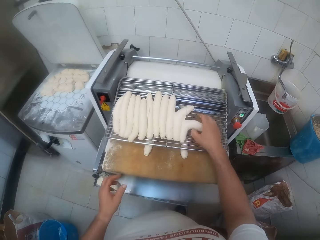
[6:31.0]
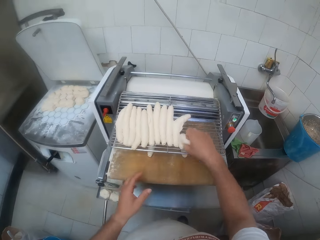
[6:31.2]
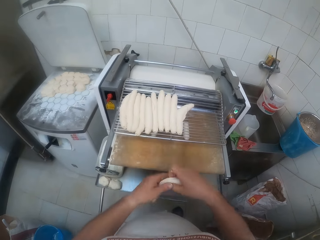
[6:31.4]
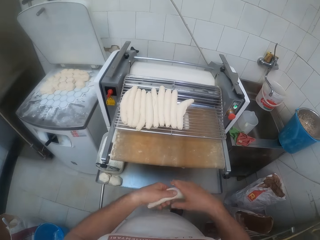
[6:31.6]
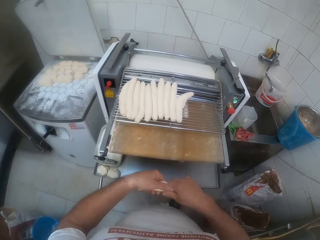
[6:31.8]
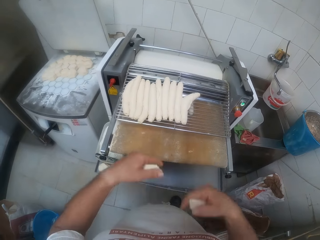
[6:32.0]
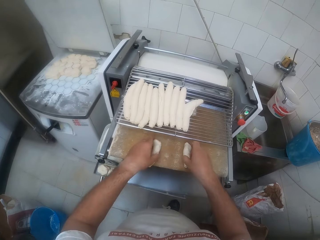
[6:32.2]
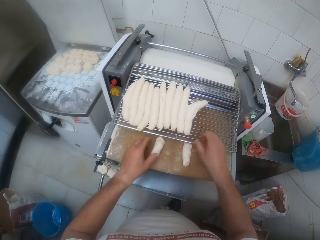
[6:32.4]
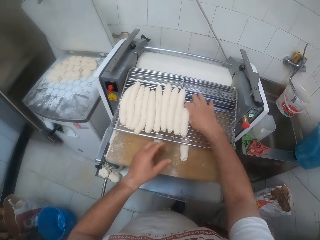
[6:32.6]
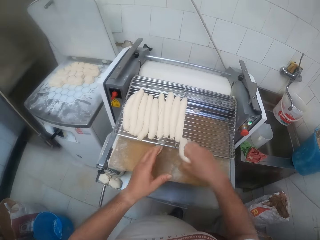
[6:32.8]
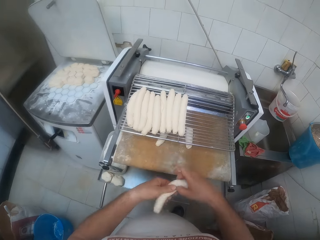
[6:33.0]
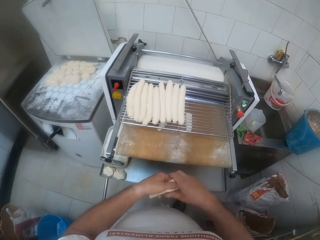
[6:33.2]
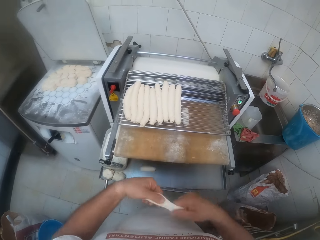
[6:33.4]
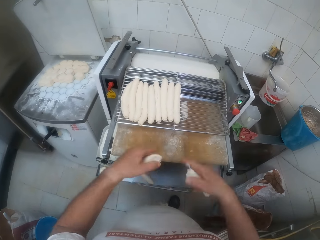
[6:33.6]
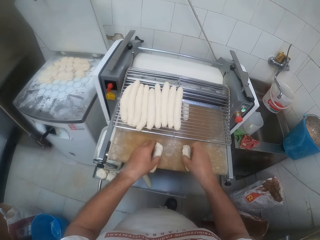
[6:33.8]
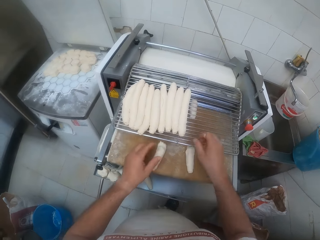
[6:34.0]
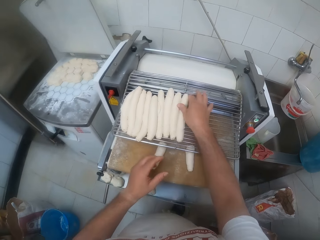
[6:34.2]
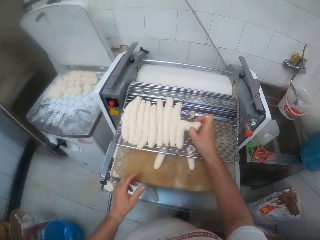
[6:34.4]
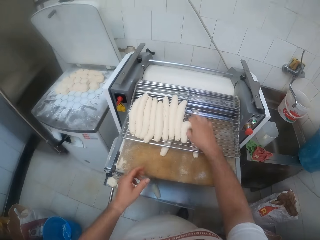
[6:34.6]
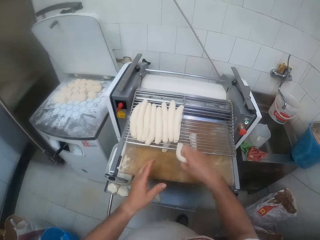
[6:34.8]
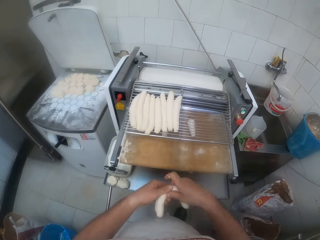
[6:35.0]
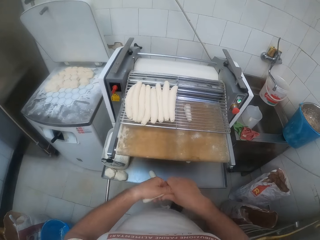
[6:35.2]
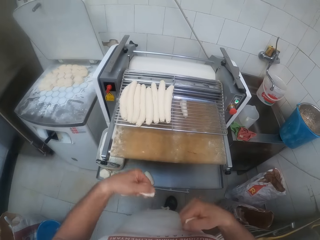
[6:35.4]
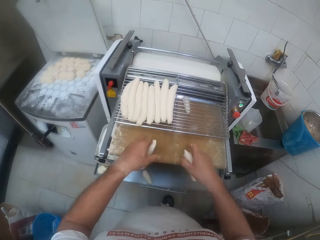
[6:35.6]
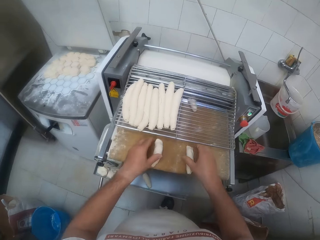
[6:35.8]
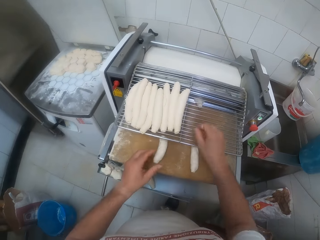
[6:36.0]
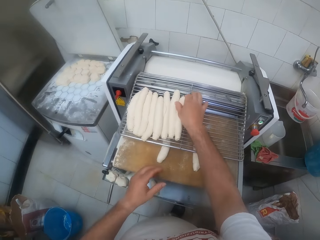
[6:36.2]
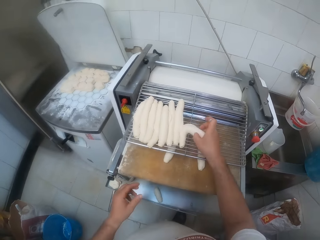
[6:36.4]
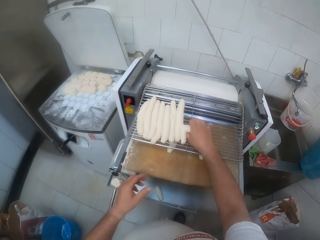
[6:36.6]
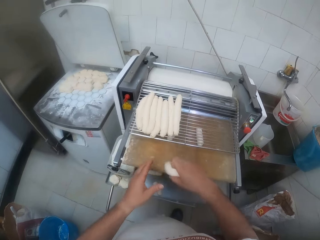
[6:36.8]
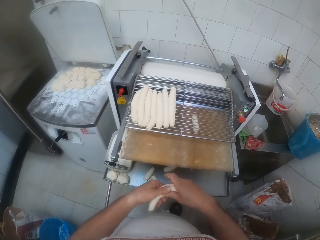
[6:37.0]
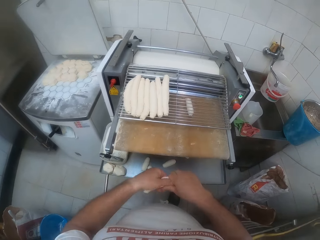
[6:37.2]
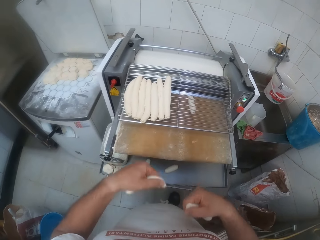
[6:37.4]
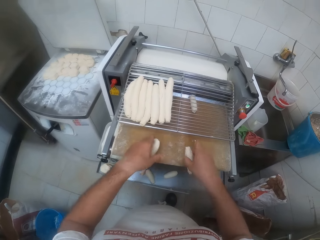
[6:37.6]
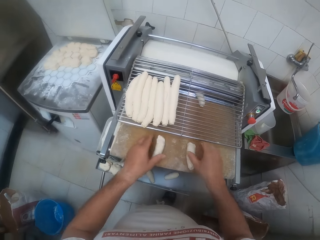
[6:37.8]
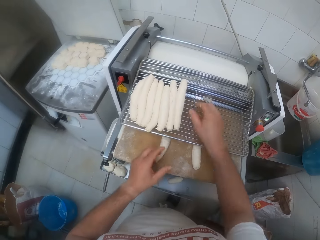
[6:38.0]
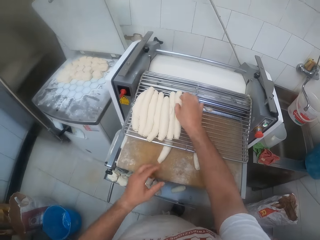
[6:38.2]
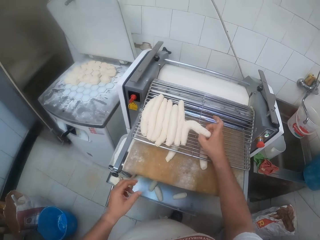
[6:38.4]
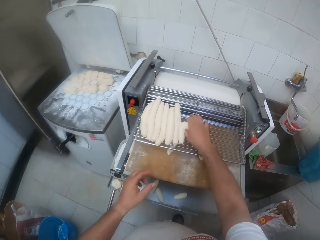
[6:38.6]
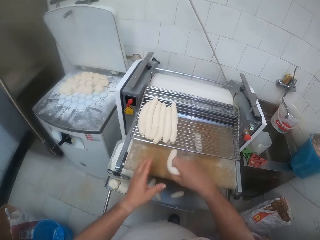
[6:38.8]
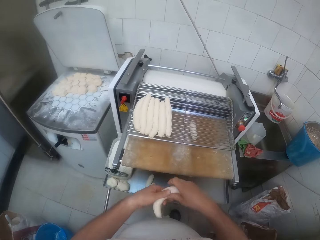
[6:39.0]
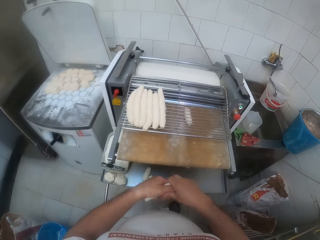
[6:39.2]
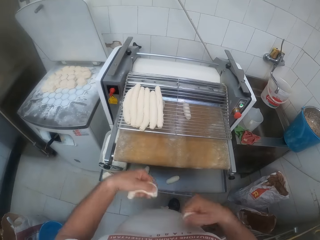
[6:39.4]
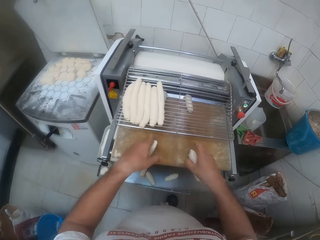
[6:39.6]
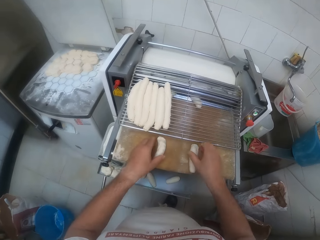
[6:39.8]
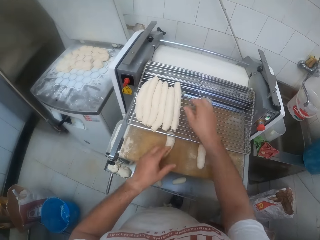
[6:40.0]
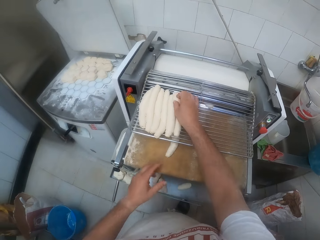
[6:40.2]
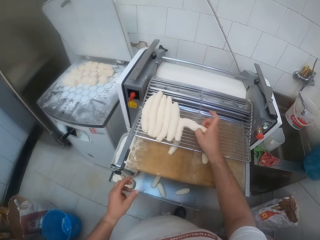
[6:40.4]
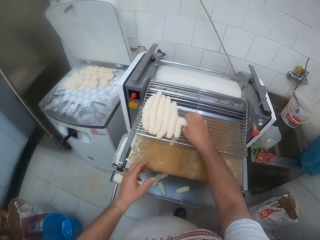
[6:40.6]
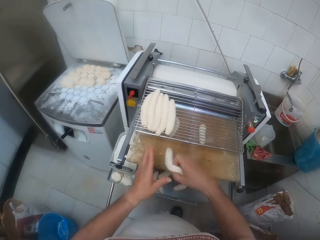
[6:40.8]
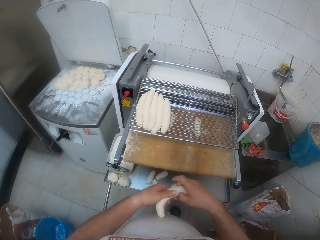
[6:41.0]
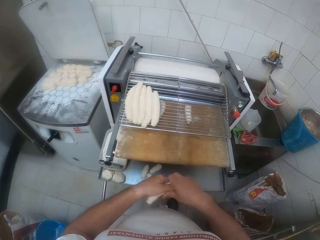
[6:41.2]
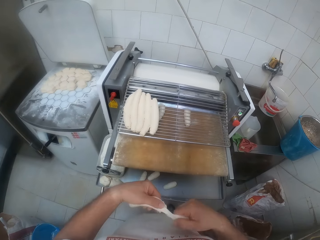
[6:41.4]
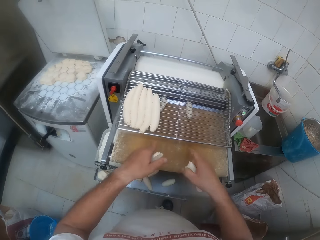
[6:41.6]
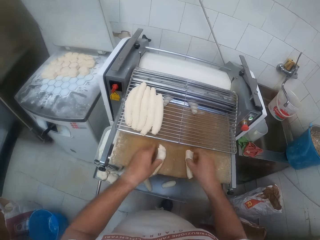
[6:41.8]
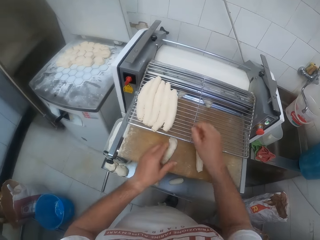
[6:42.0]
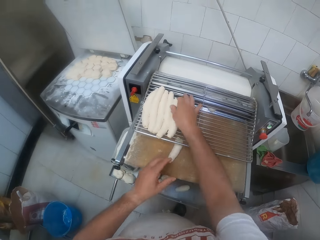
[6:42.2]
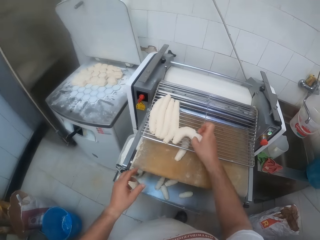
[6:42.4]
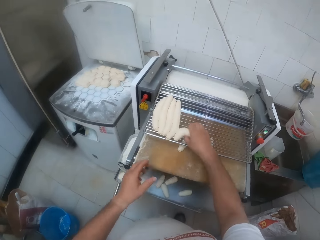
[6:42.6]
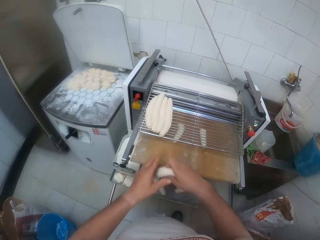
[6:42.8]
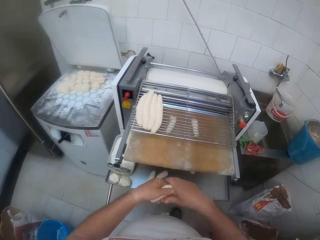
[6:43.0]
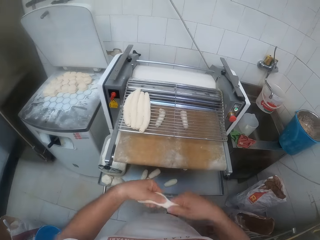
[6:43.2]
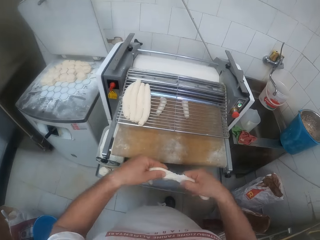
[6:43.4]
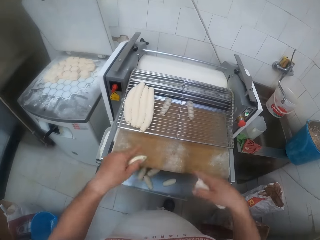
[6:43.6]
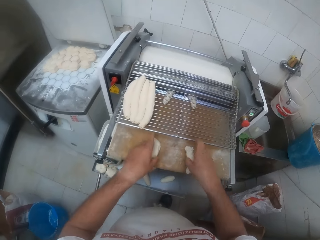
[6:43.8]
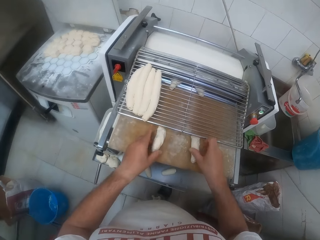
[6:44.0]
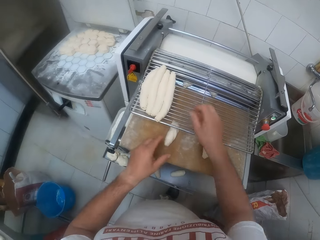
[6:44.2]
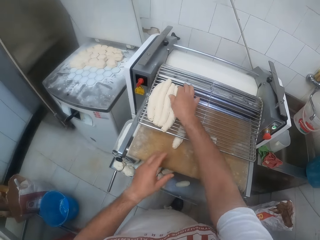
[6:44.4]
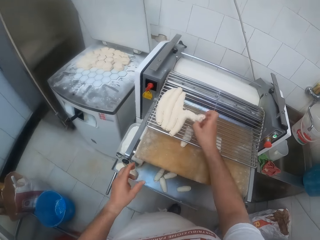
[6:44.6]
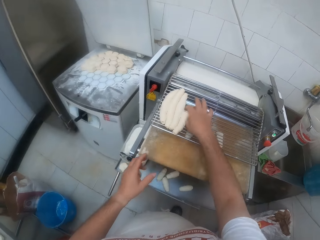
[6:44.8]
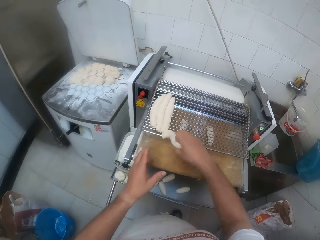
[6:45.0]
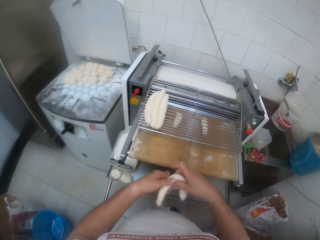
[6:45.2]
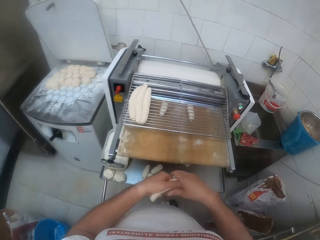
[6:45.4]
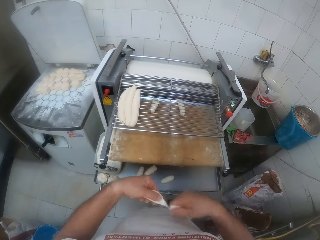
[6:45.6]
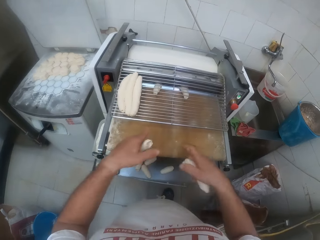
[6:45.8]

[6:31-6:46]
The camera wearer picks up a dough on the dough roller with his right hand. He cuts the dough into two with both hands. He holds the dough. He puts the dough in both hands into the dough roller. He picks up the dough on the dough roller with his right hand. He cuts the dough into two with both hands. He holds the dough. He puts the dough in both hands into the dough roller. He picks up the dough on the dough roller with his right hand. He cuts the dough into two with both hands. He holds the dough. He puts the dough in both hands into the dough roller. He picks up the dough on the dough roller with his right hand. He cuts the dough into two with both hands. He puts the dough in both hands into the dough roller. He picks up the dough on the dough roller with his right hand. He cuts the dough into two with both hands. He holds the dough. He puts the dough in both hands into the dough roller. He picks up the dough on the dough roller with his right hand. He cuts the dough into two with both hands. He holds the dough. He puts the dough in both hands into the dough roller. He picks up the dough on the dough roller with his right hand. He cuts the dough into two with both hands. He holds the dough. He puts the dough in both hands into the dough roller. He picks up the dough on the dough roller with his right hand. He holds the dough. He cuts the dough into two with both hands.

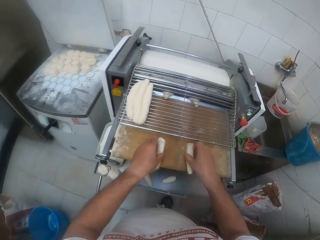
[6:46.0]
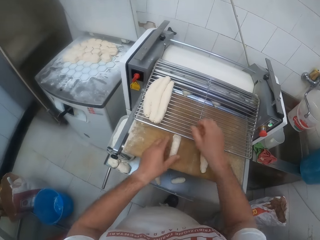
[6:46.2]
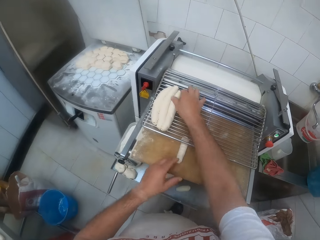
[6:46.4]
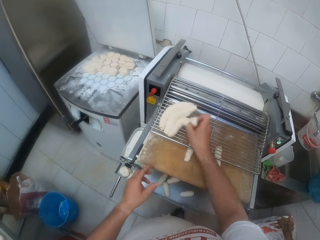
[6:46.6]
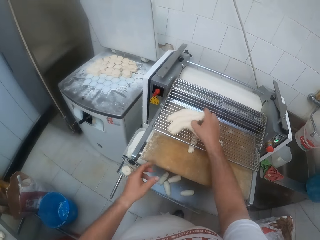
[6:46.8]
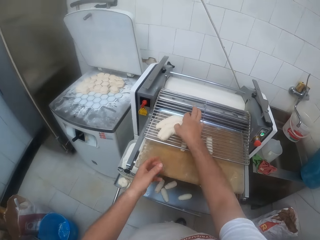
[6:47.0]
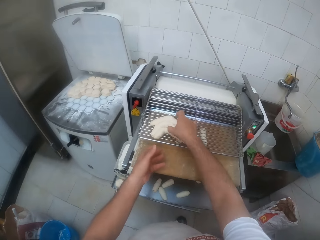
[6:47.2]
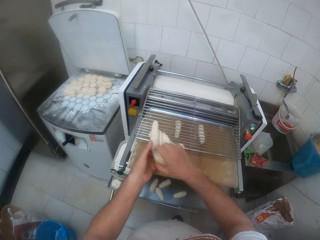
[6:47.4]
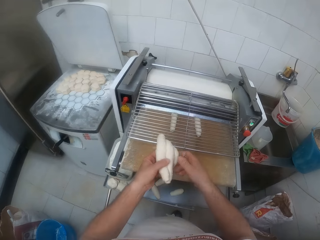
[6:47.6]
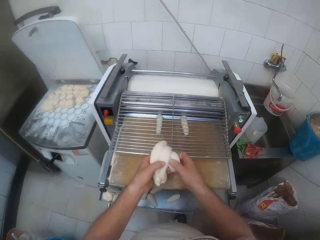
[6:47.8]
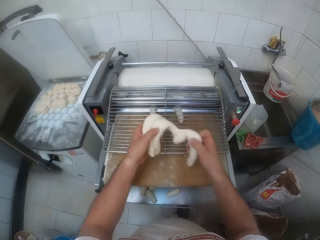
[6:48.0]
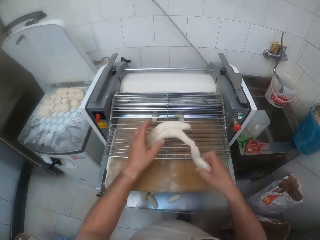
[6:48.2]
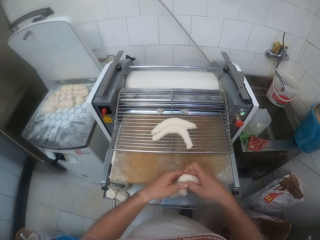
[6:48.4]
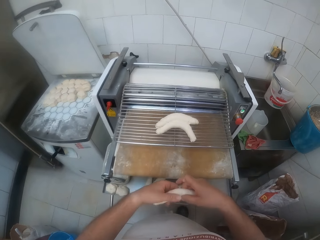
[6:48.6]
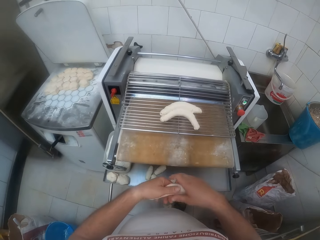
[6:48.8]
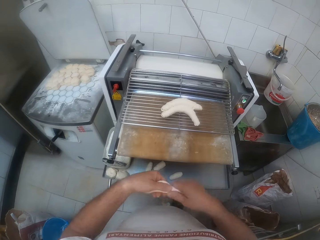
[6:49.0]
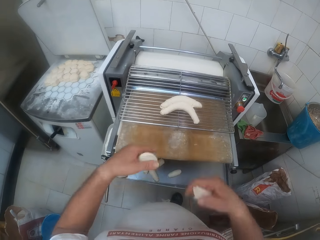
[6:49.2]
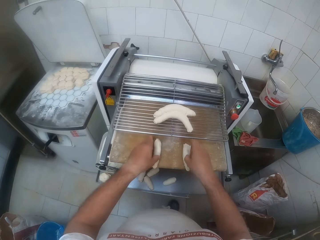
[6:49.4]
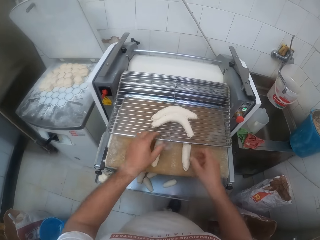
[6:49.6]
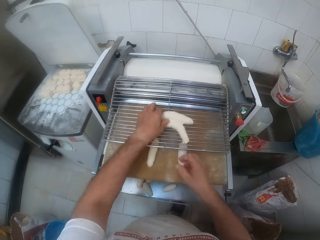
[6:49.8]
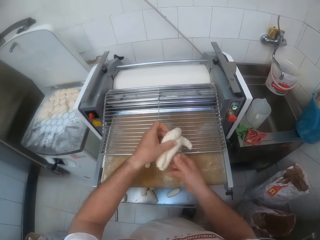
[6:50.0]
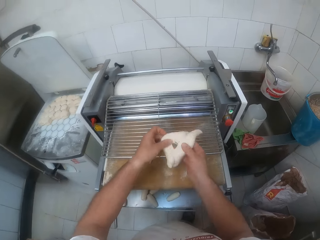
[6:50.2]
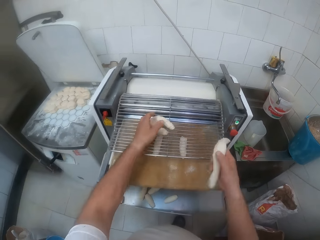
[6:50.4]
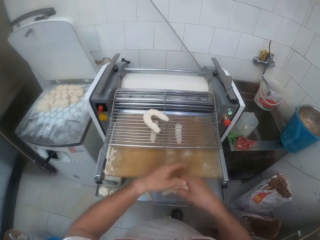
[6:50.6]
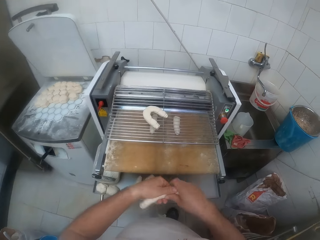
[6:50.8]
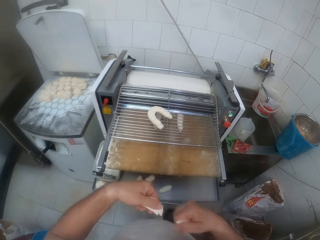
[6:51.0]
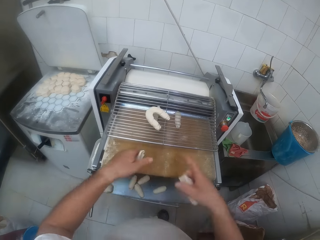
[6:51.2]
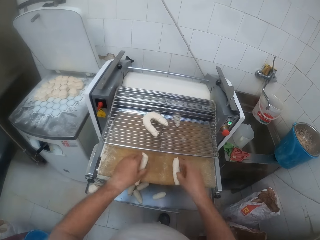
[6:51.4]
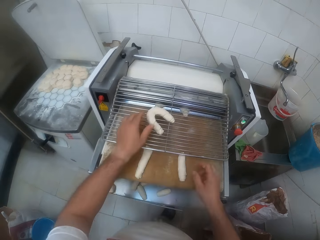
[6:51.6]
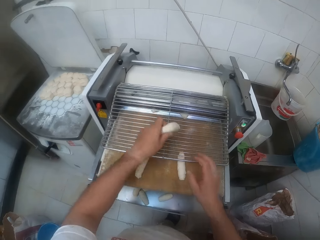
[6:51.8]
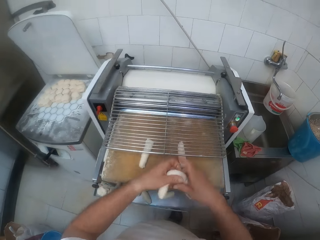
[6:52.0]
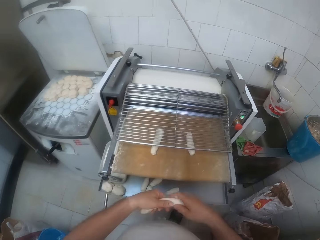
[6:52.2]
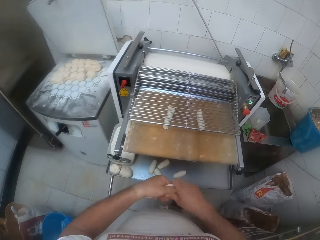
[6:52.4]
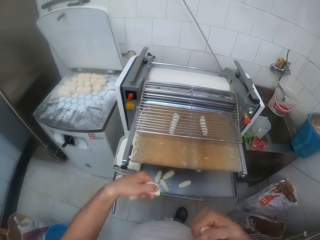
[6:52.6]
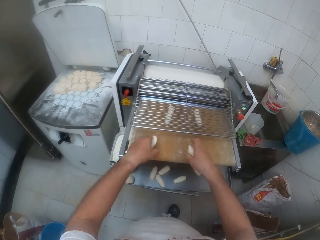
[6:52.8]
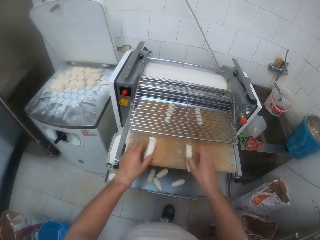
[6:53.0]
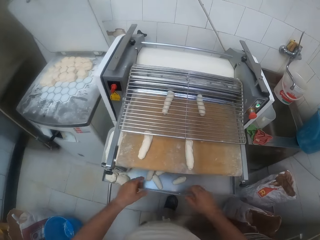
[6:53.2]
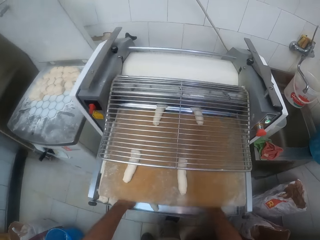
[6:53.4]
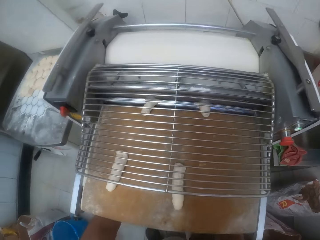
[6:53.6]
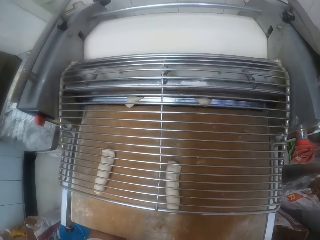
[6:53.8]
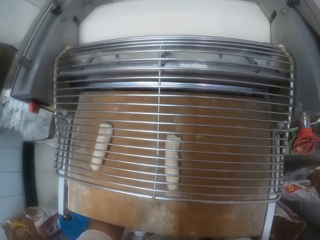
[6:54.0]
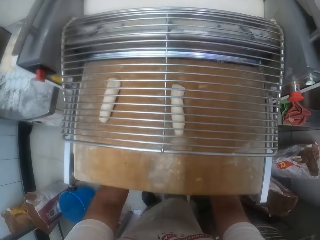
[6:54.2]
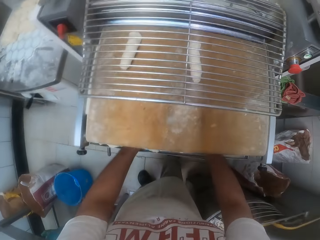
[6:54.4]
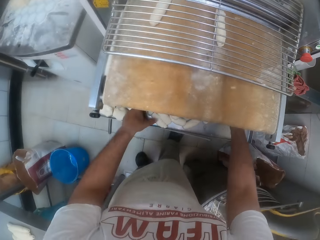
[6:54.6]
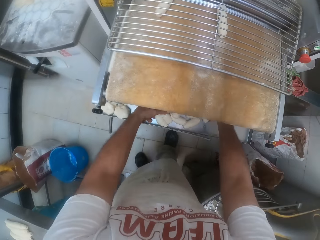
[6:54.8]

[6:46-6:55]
The camera wearer cuts the dough. He puts the dough in both hands into the dough roller. He picks the dough on the dough roller with his right hand. He puts the dough on his left hand. He holds the dough. He removes the dough with his right hand and drops the dough on the dough roller with his left hand. He cuts the dough into two with both hands. He puts the dough in both hands into the dough roller. He picks the dough on the dough roller with his left hand. He removes the dough from the dough with his right hand. He holds the dough. He cuts the dough into two with both hands. He puts the dough in both hands into the dough roller. He picks the dough on the dough roller with his left hand. He cuts the dough into two with both hands. He puts the dough in both hands into the dough roller. He picks the rolled dough from the dough roller with both hands.
